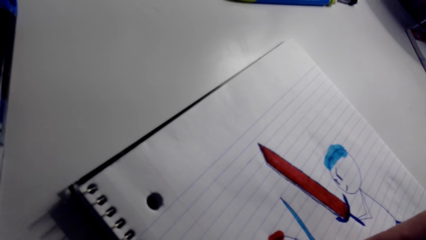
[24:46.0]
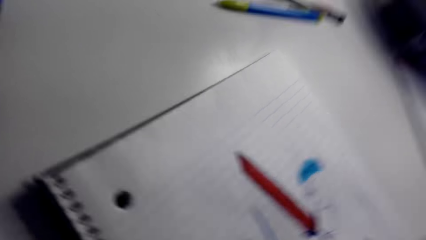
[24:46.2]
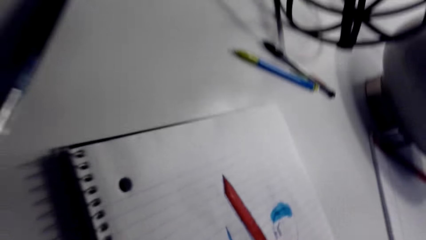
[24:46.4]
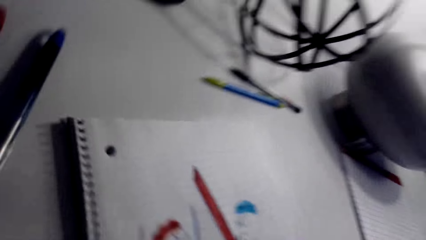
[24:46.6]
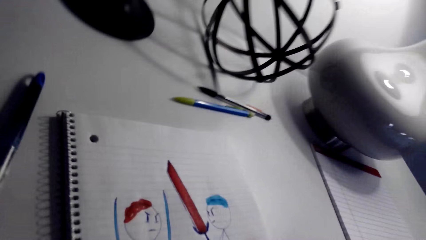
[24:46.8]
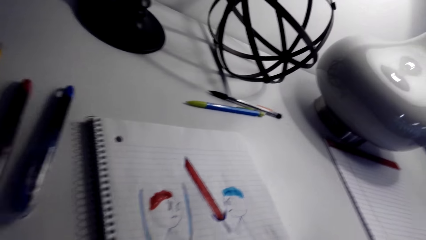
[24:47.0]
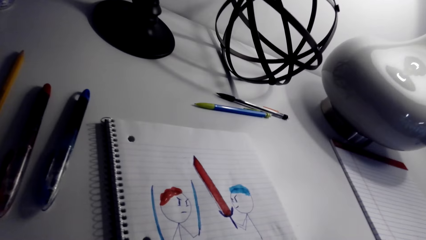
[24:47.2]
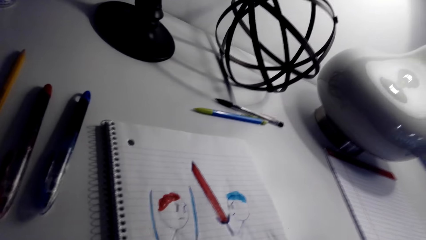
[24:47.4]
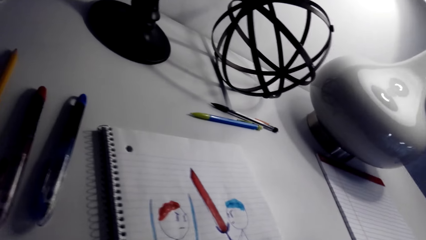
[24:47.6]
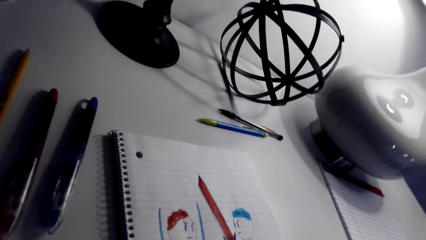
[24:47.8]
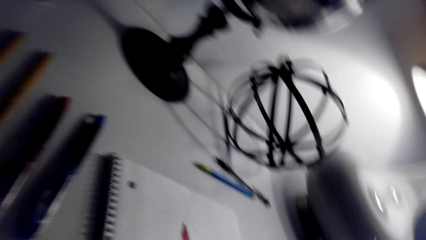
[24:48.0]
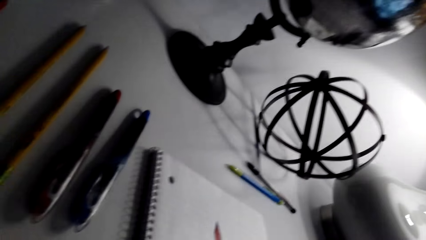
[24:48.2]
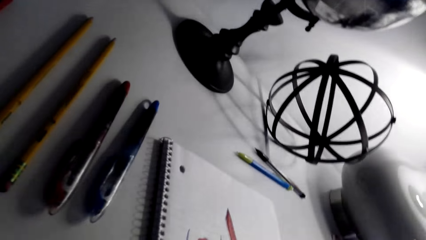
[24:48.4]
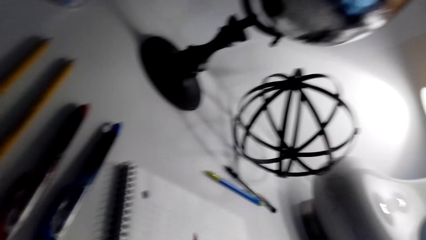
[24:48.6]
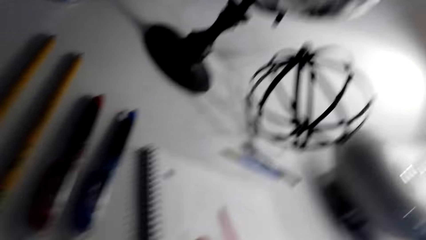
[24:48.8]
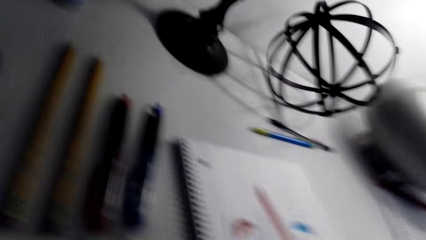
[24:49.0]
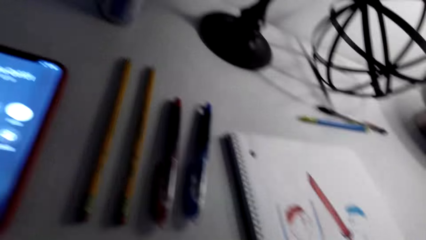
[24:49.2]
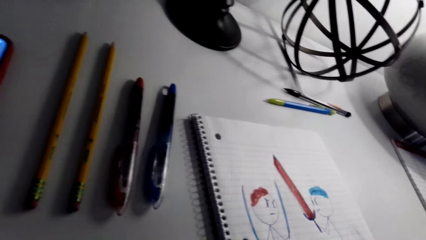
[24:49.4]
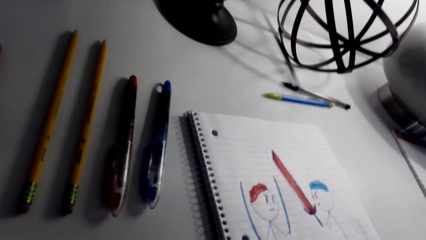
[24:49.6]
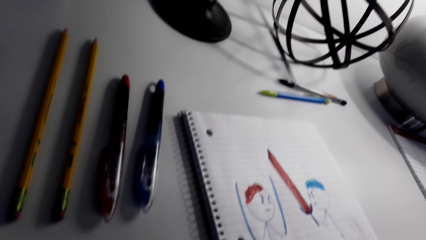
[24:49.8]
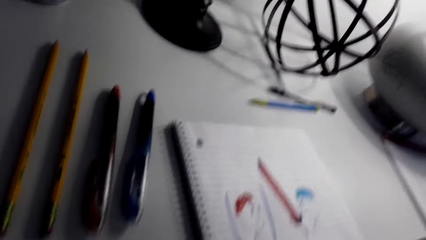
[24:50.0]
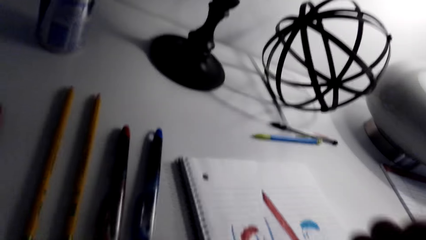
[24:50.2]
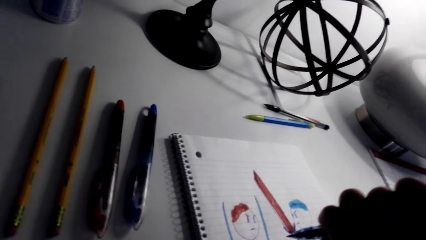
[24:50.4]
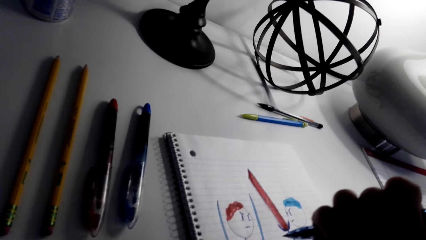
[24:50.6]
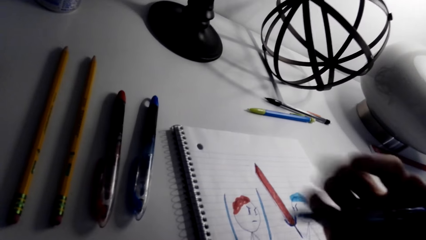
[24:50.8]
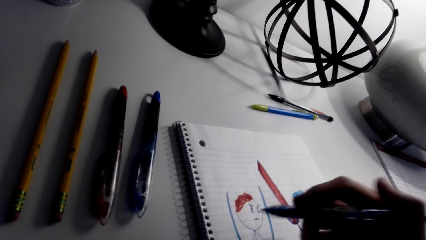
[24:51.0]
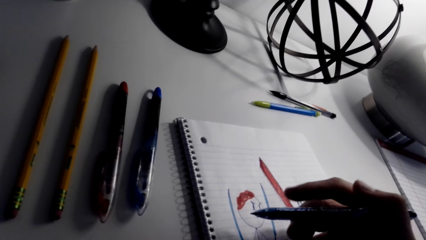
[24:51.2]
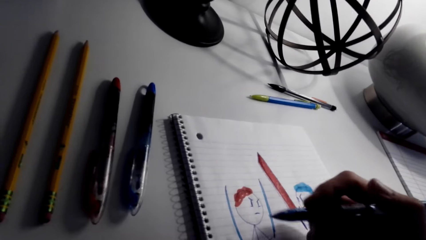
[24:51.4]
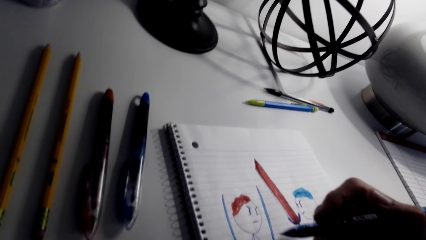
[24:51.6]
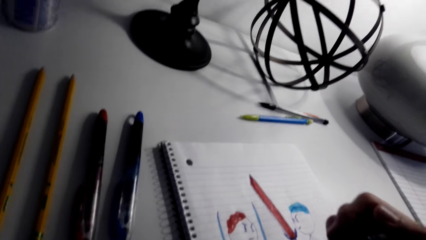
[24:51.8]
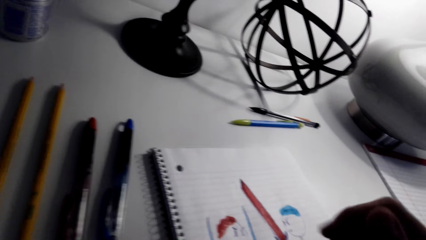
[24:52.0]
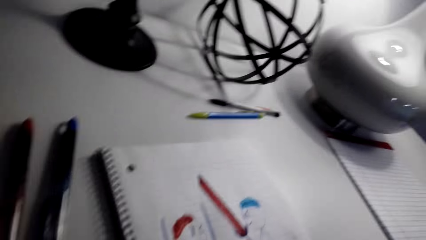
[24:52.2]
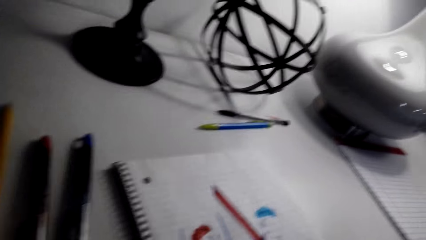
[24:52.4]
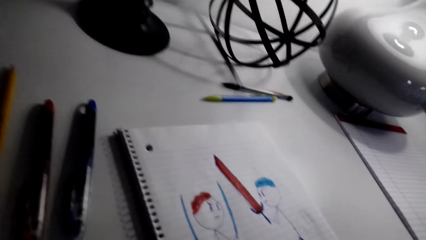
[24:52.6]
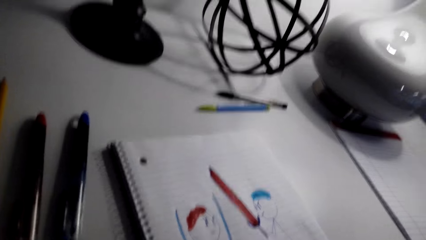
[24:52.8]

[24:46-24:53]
The camera wearer looks at the drawings on the book.

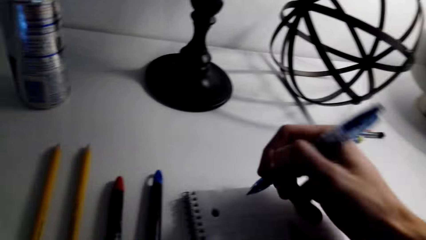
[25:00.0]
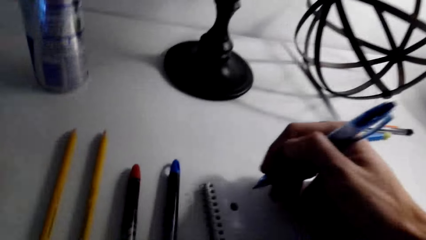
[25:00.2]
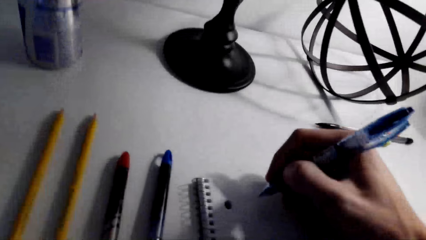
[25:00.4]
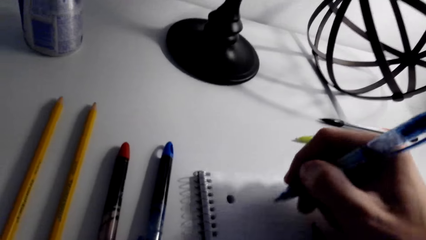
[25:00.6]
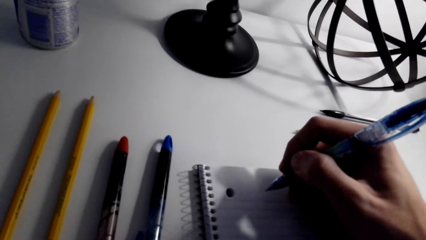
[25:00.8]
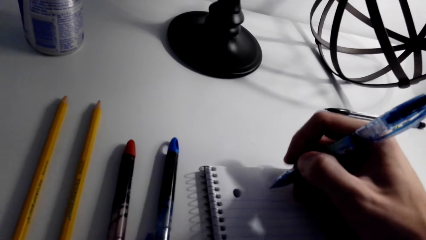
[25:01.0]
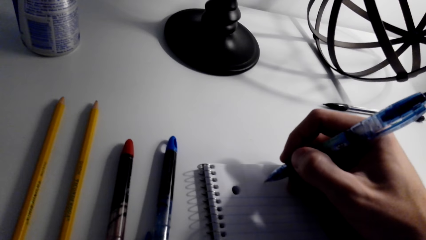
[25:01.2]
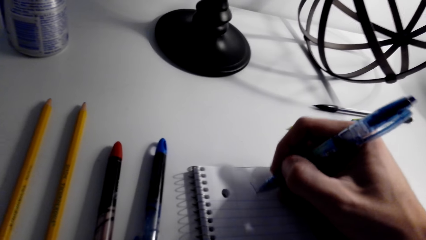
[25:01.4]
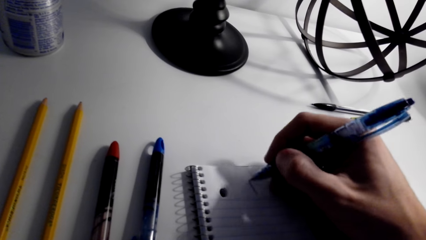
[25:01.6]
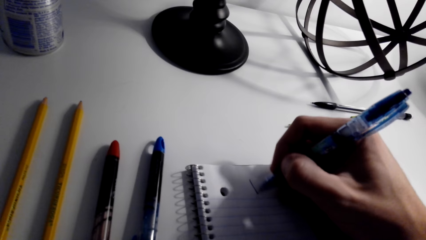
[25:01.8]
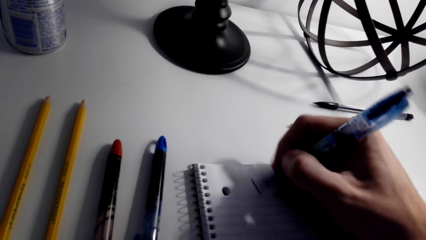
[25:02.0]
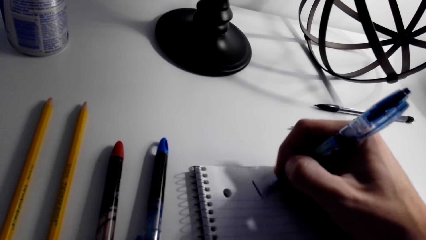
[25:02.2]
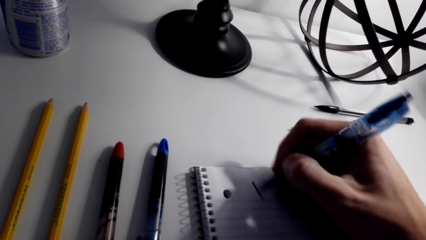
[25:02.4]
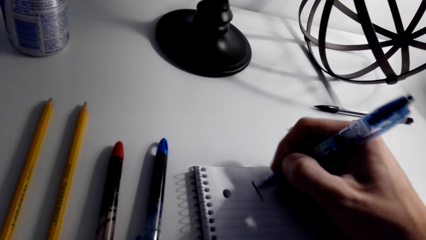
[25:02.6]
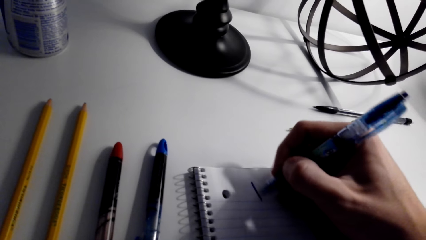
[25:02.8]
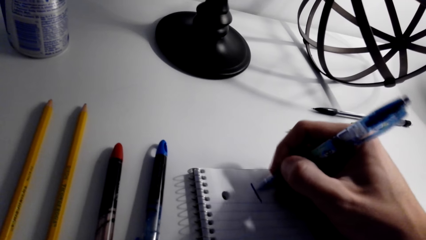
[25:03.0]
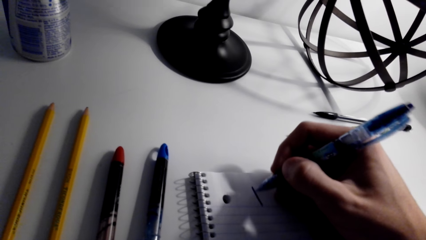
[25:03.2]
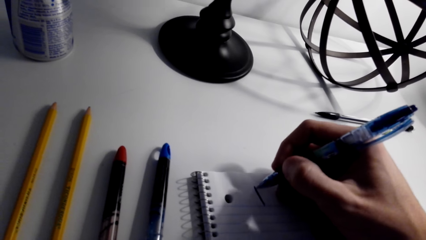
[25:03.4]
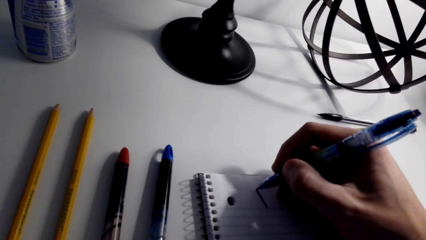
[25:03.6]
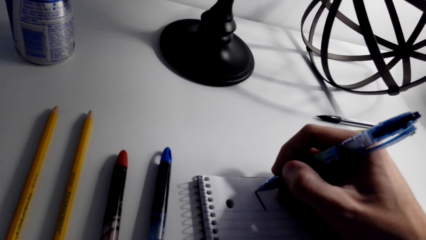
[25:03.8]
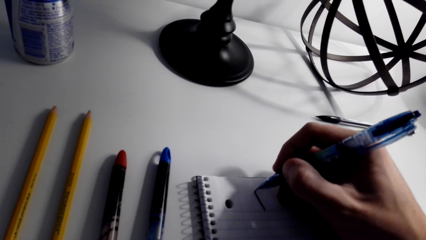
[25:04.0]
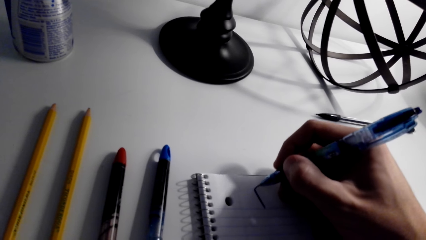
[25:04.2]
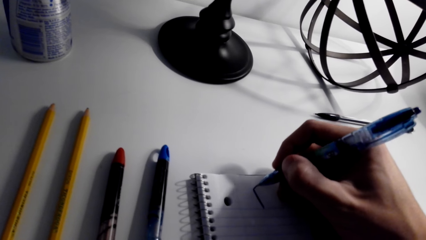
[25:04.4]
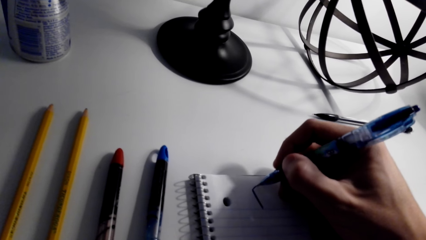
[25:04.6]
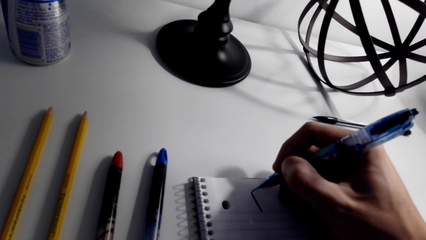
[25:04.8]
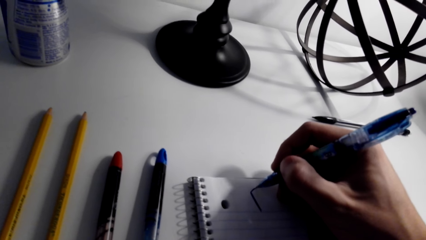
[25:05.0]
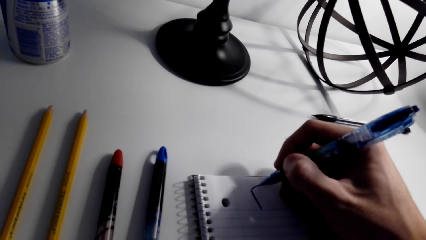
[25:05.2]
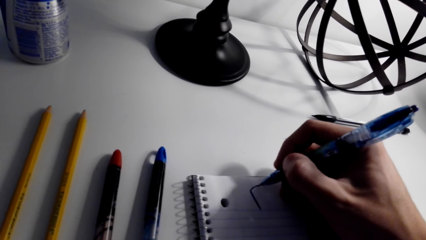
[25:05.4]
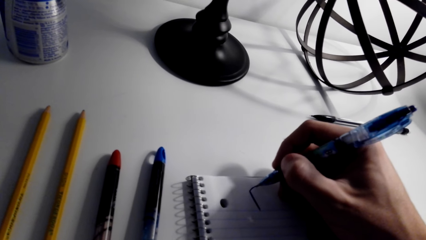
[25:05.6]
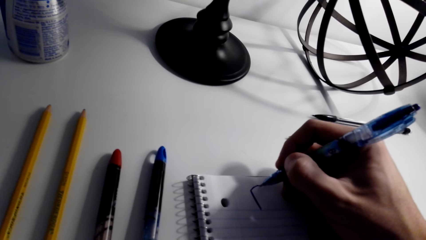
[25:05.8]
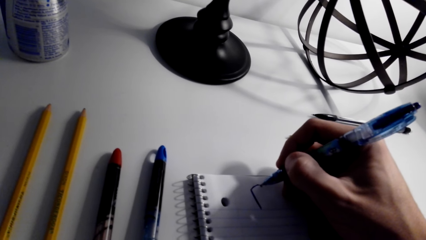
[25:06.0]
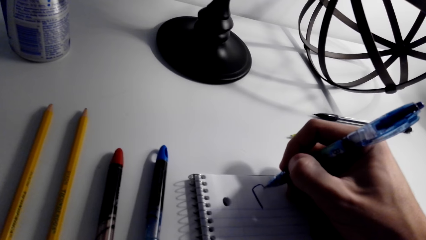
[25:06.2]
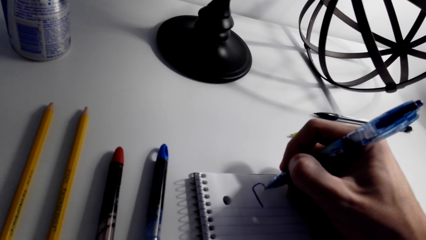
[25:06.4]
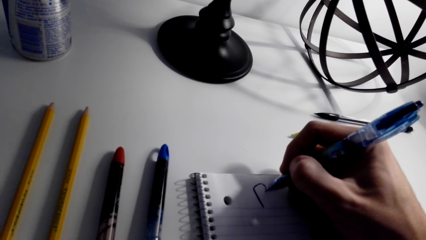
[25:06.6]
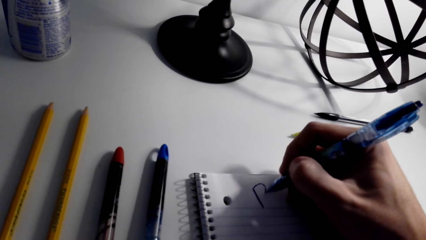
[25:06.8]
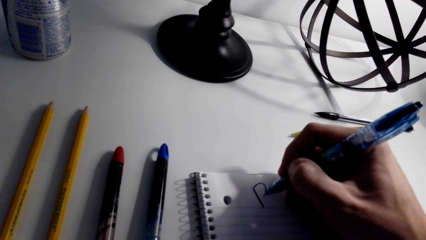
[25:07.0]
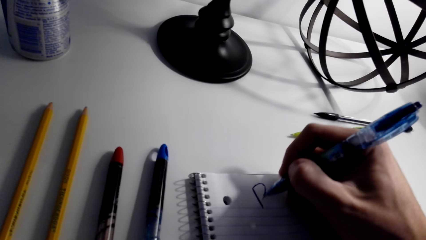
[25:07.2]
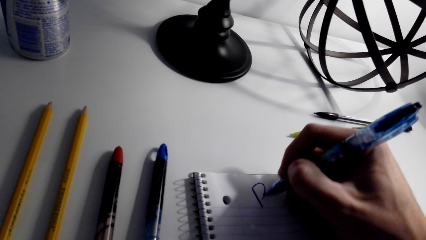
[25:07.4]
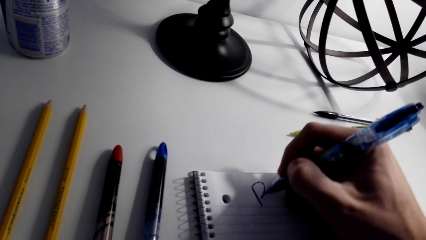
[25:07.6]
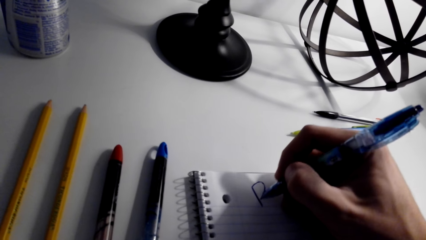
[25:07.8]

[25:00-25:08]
The camera wearer draws on the book.
